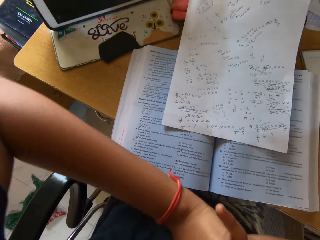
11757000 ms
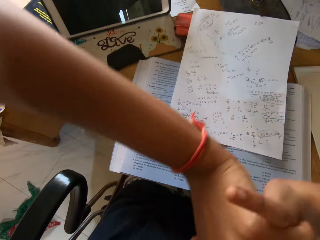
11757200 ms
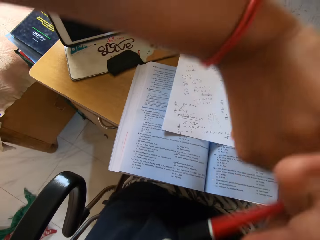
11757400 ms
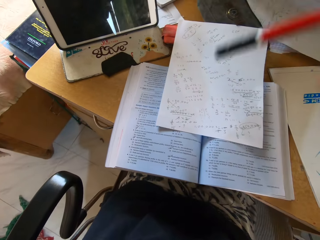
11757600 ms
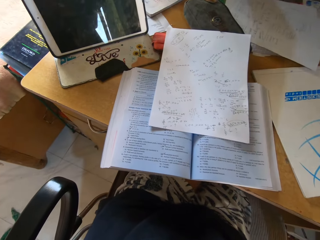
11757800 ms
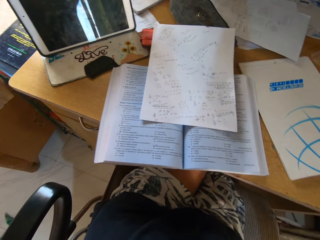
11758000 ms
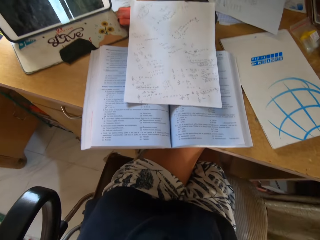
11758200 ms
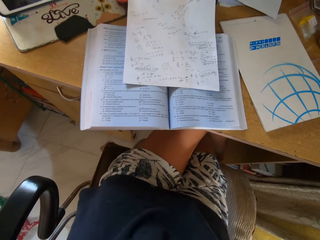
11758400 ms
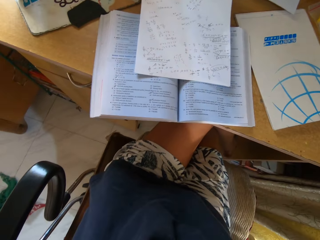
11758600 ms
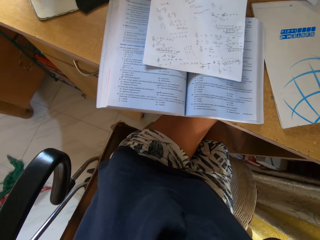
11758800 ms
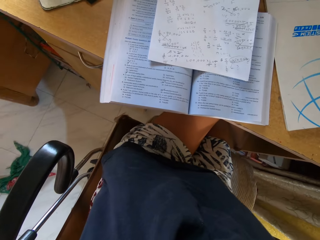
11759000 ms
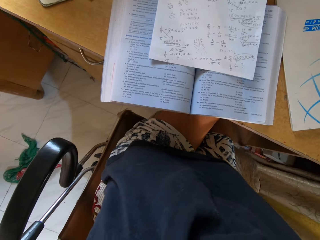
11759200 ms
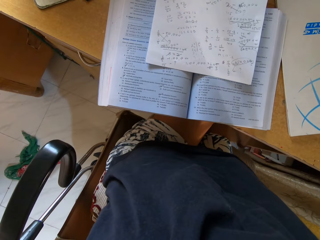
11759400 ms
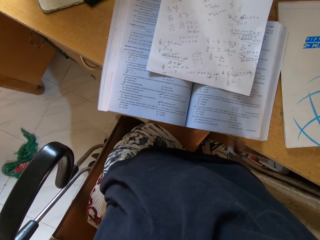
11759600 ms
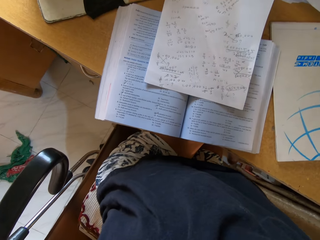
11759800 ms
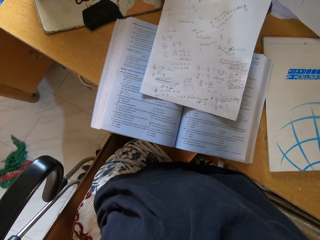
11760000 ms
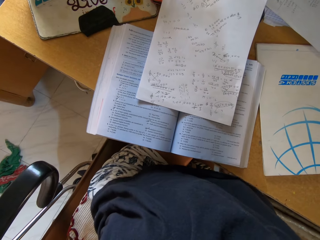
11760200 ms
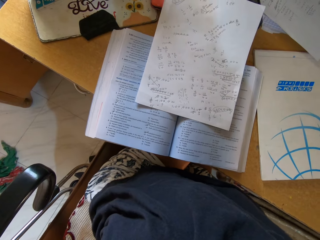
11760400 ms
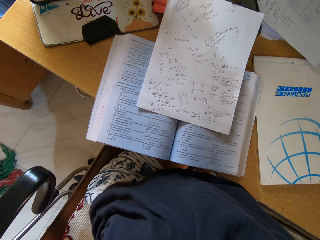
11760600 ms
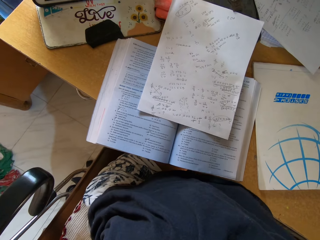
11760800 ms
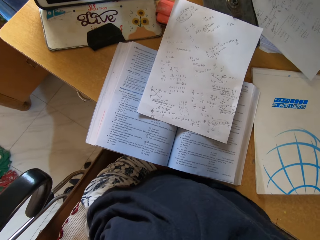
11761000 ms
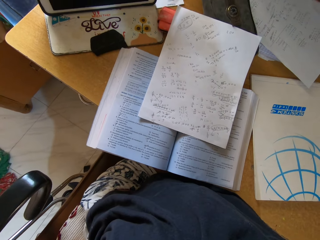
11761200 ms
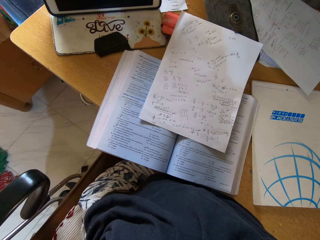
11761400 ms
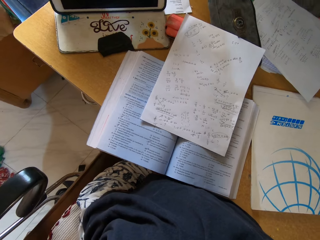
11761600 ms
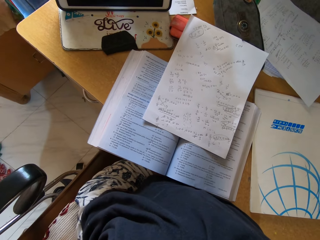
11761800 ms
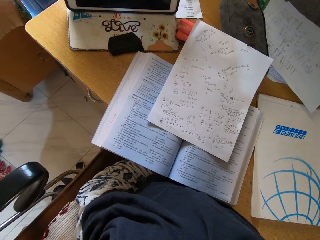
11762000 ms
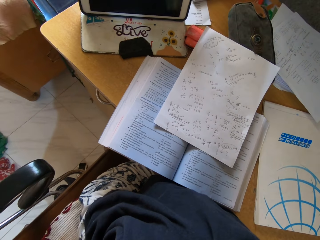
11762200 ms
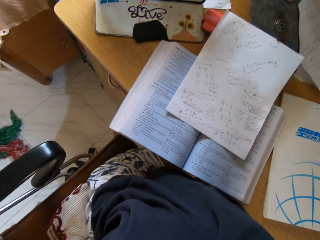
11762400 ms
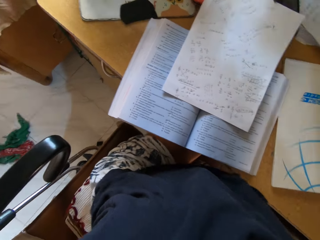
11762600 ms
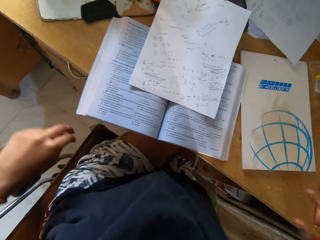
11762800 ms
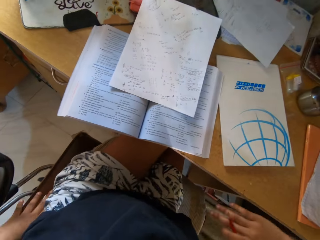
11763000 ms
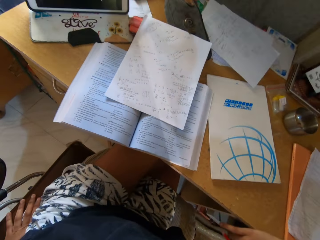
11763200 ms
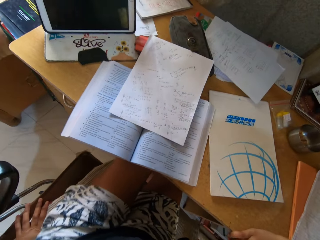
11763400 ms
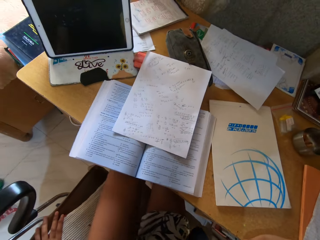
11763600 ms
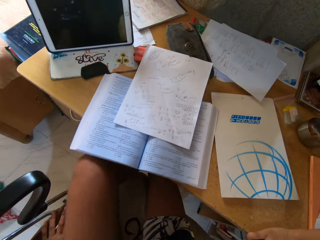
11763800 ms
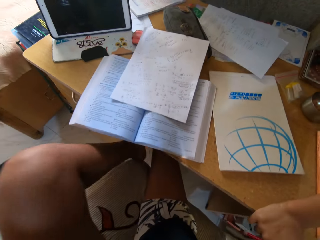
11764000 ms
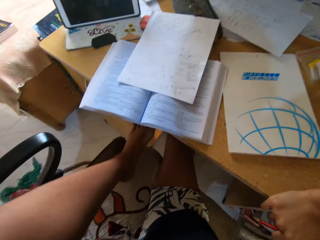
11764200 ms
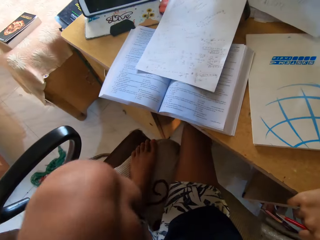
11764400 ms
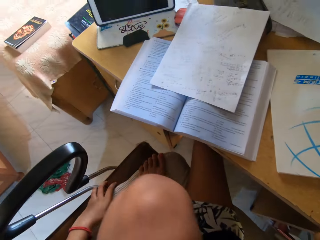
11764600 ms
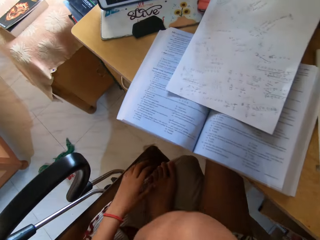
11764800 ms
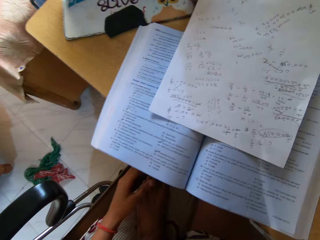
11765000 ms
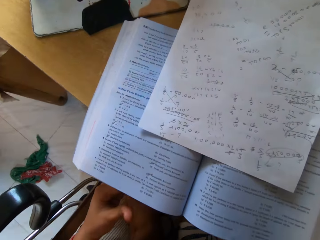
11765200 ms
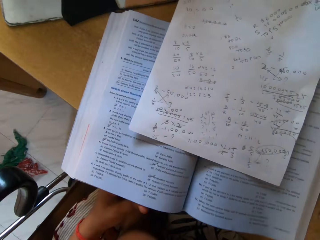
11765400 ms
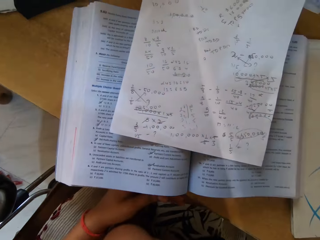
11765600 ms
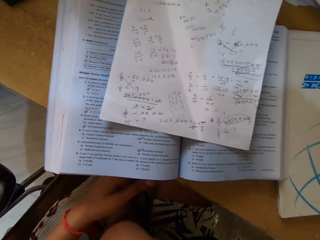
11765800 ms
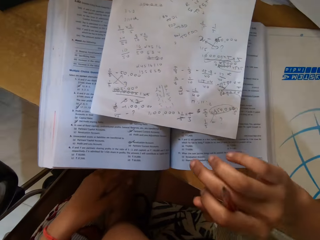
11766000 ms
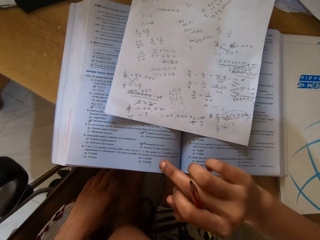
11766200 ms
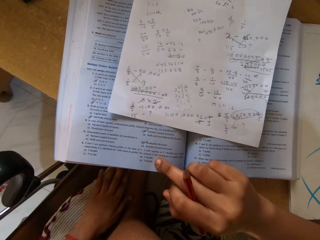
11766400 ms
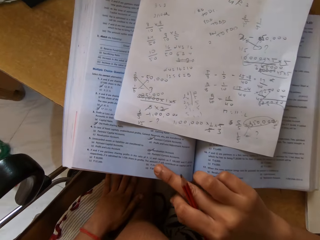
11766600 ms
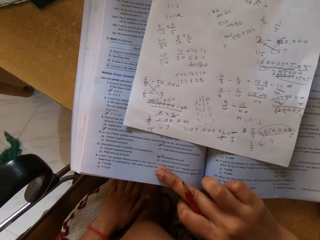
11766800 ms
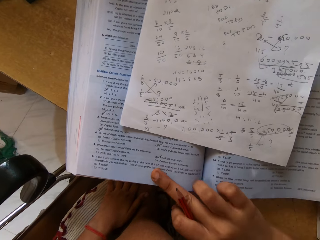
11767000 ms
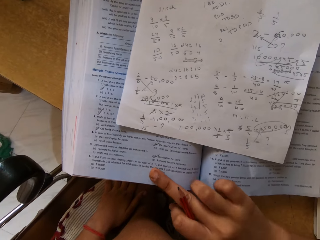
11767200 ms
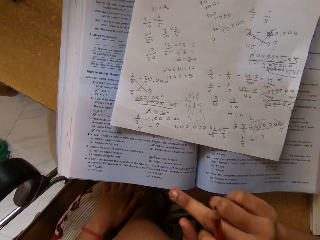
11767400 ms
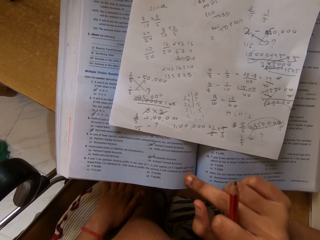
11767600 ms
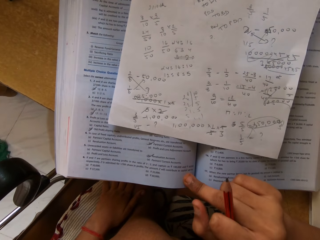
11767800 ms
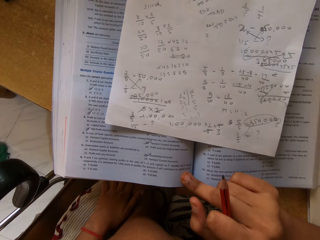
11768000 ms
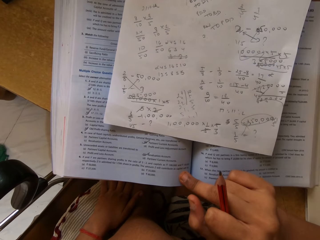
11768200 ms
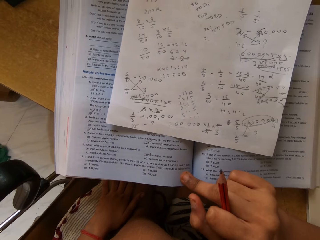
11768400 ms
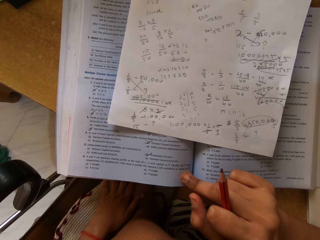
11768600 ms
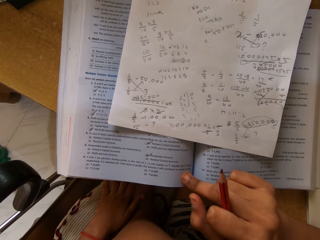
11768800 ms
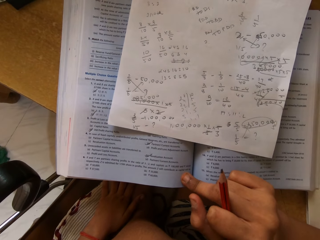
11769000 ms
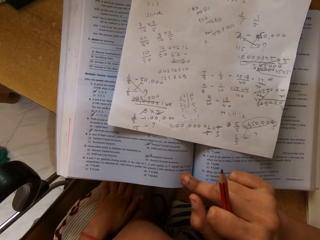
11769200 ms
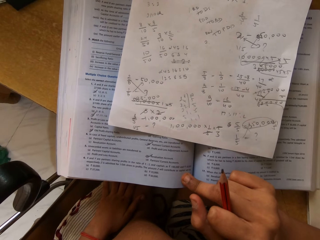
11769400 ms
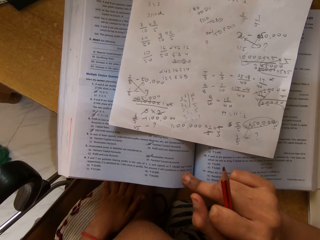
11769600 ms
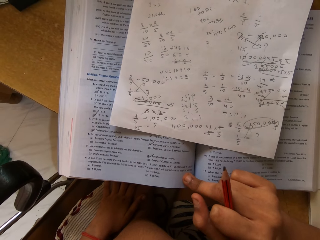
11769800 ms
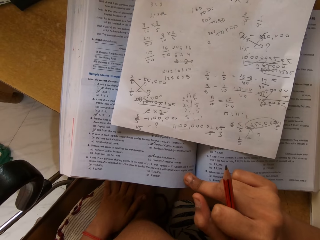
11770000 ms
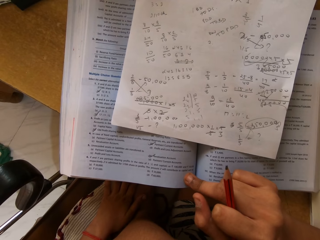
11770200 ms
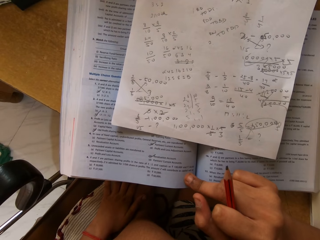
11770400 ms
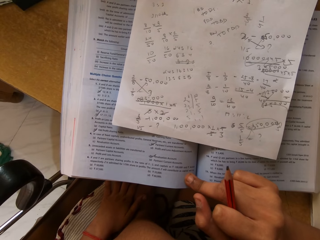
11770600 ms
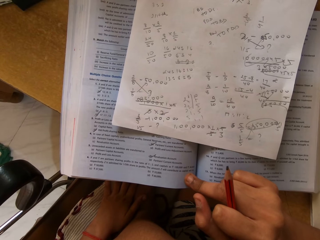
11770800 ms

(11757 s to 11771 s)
The camera wearer stretches the hands. She steps on the chair with one leg. She touches the book, pushes the book on the table, and puts her finger on the book.

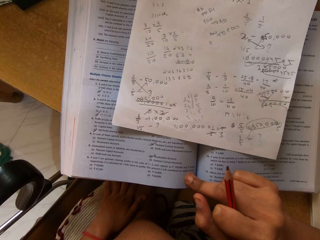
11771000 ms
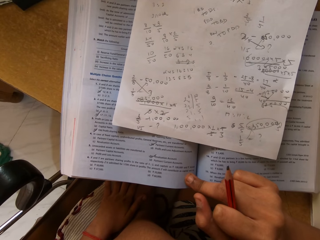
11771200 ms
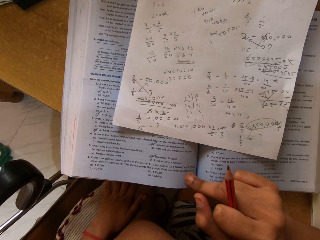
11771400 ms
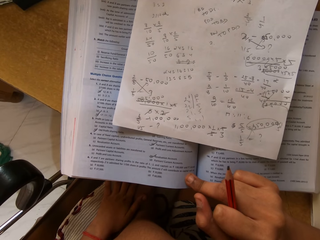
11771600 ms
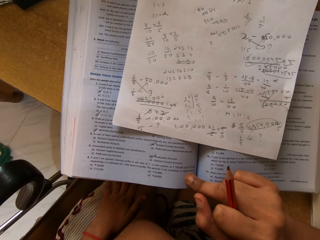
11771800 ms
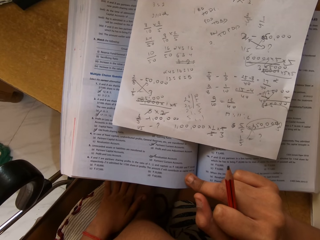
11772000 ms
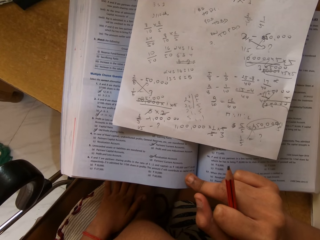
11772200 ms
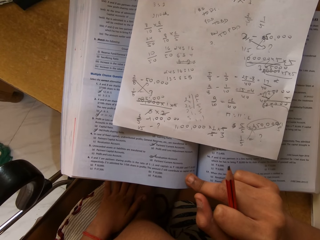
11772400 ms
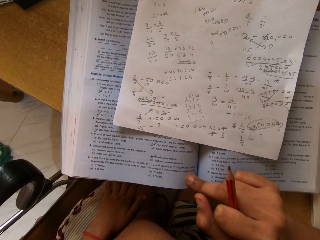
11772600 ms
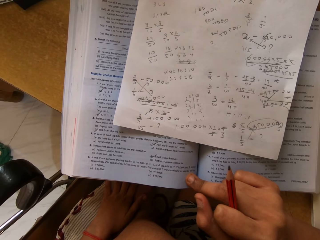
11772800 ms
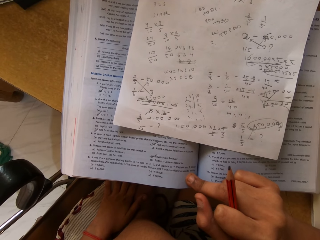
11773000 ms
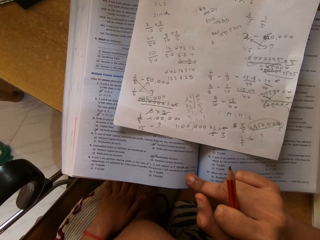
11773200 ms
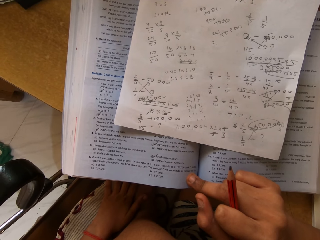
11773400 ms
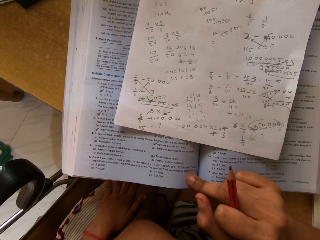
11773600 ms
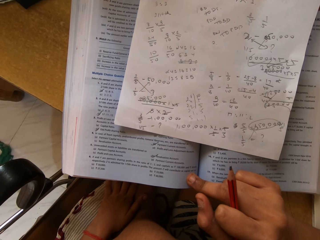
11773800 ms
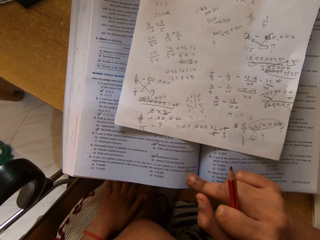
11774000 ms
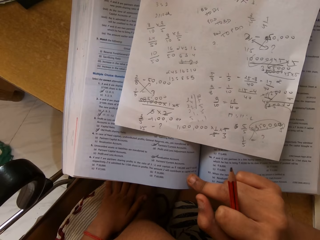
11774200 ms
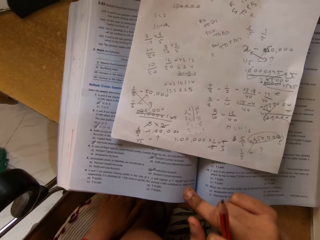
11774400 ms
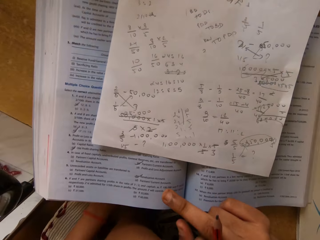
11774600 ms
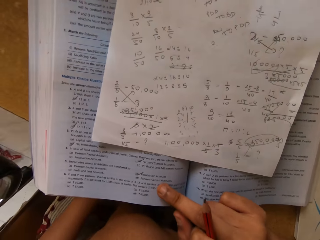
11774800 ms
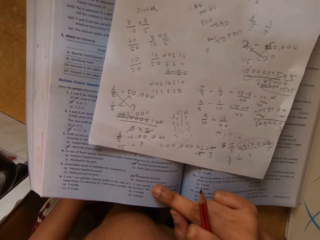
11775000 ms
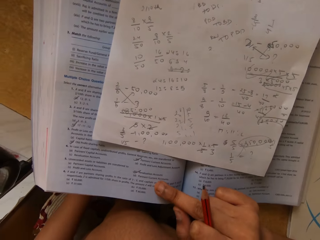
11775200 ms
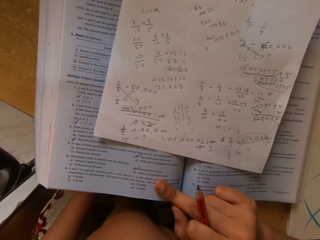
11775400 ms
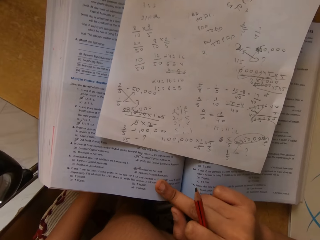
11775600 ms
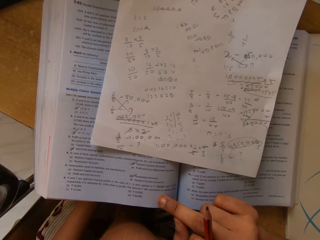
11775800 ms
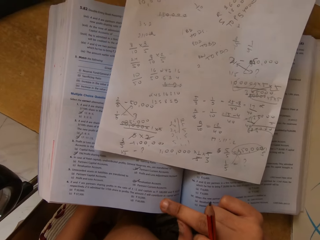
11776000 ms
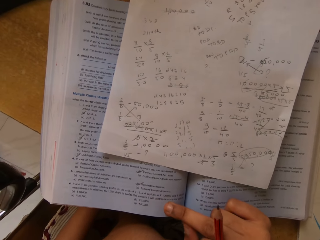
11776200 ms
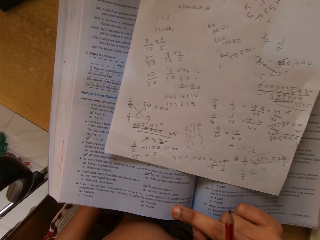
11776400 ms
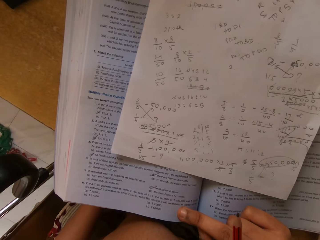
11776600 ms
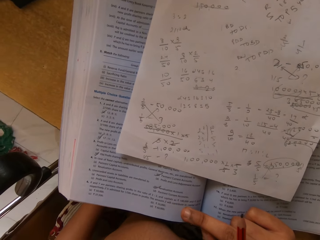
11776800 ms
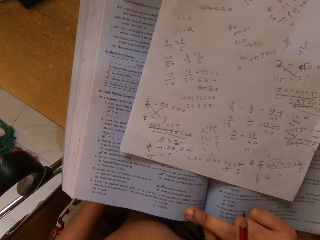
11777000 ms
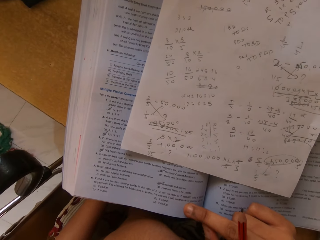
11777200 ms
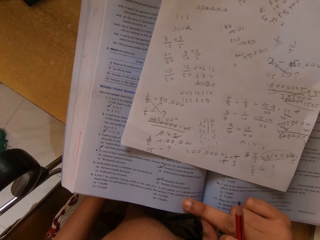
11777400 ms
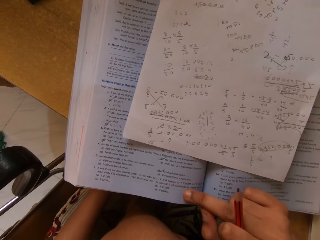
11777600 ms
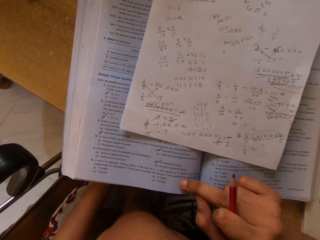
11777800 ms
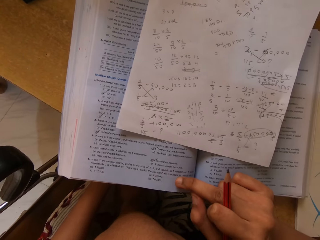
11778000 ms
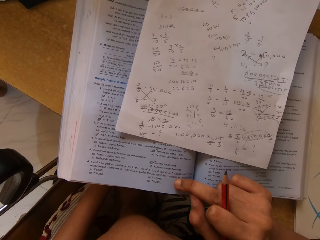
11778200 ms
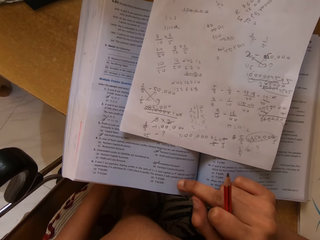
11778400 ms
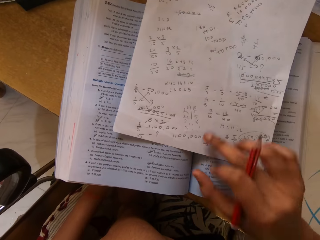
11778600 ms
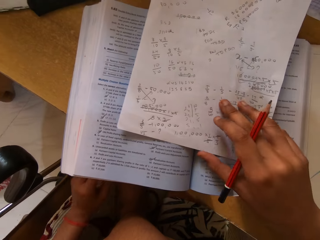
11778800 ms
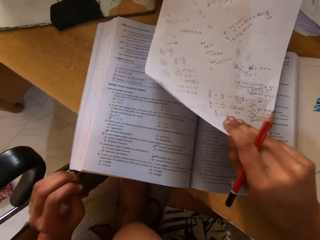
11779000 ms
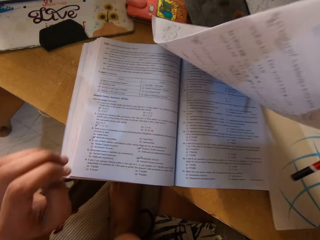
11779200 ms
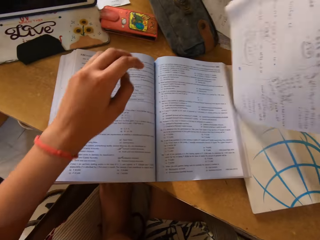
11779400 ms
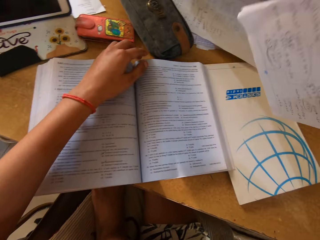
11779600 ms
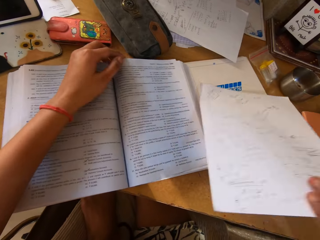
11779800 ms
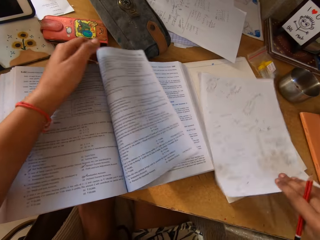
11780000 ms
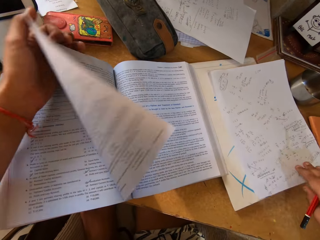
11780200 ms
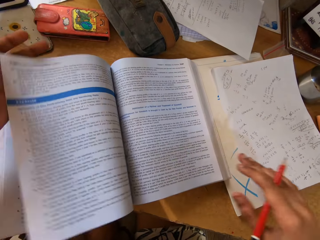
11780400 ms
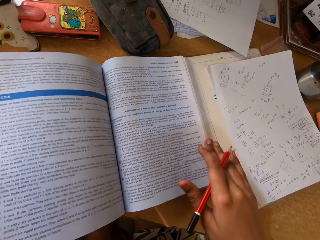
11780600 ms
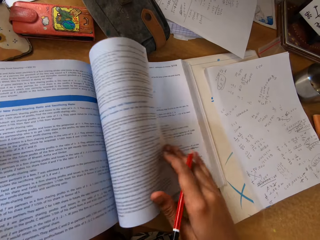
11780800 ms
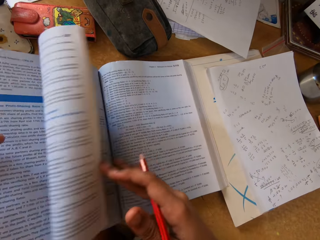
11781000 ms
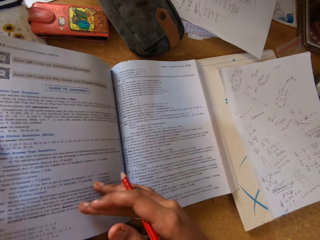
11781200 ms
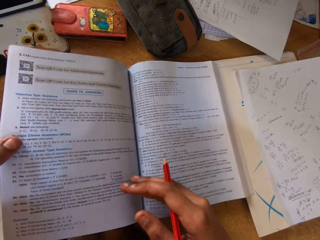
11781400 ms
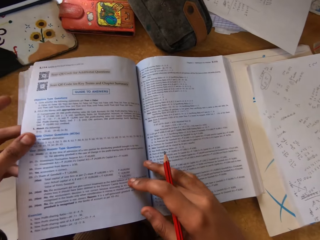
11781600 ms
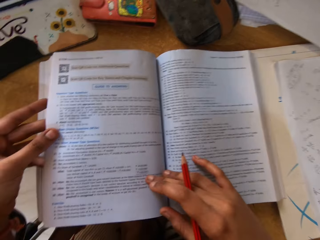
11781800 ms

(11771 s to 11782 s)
The camera wearer takes the paper from the book. They place the paper on the table. They flip the pages. They open the book pages.
